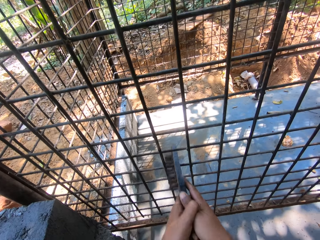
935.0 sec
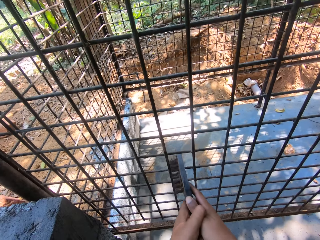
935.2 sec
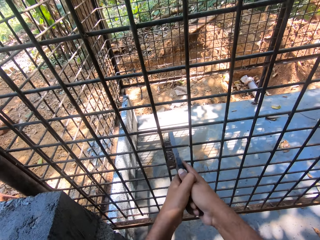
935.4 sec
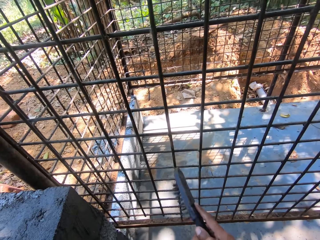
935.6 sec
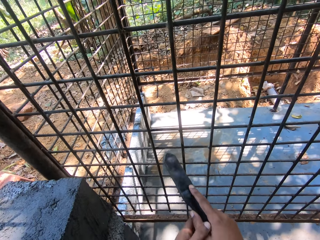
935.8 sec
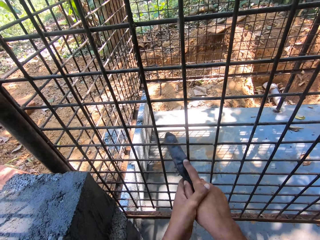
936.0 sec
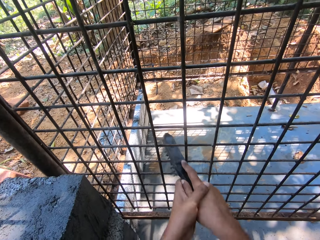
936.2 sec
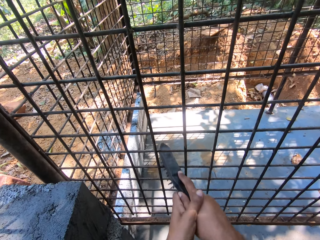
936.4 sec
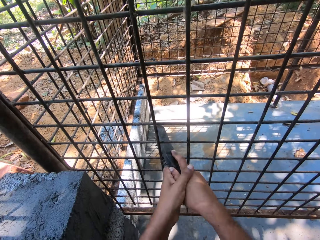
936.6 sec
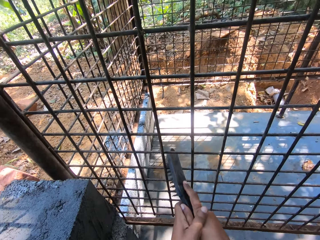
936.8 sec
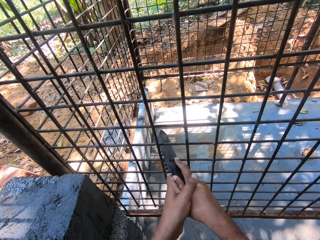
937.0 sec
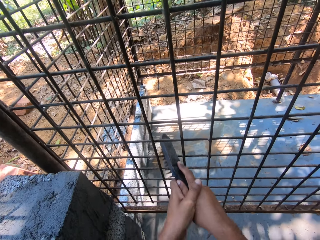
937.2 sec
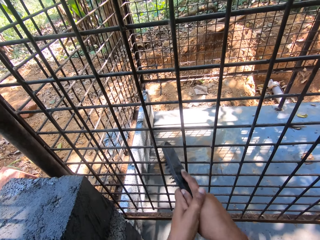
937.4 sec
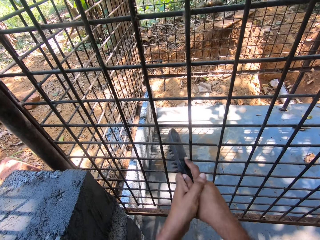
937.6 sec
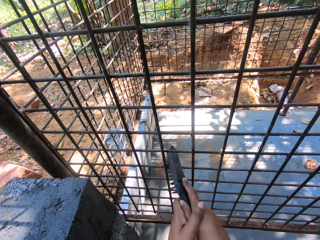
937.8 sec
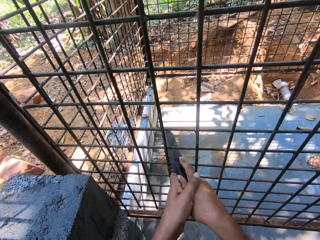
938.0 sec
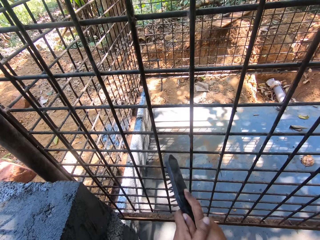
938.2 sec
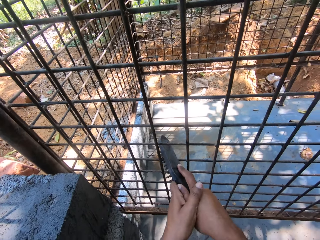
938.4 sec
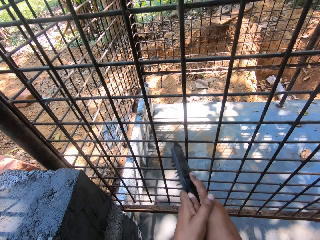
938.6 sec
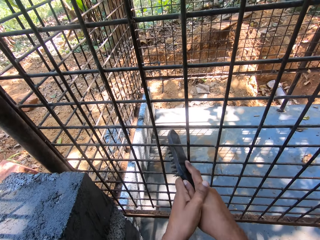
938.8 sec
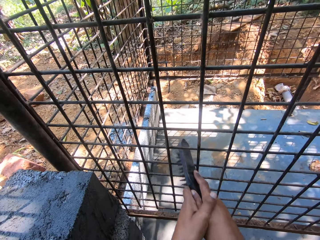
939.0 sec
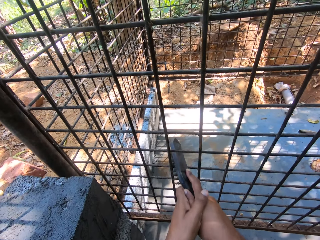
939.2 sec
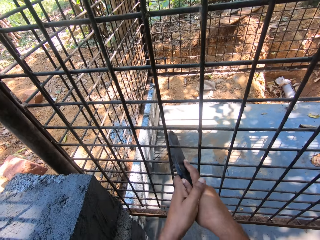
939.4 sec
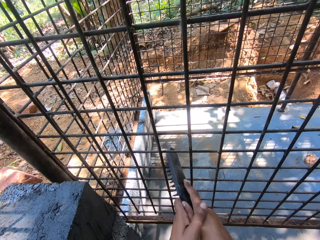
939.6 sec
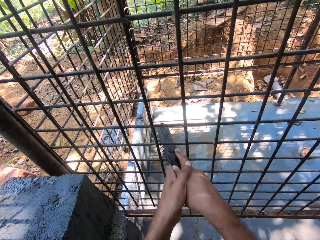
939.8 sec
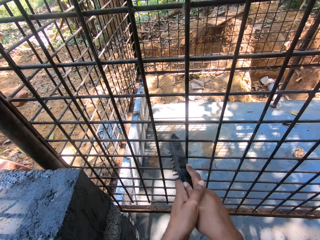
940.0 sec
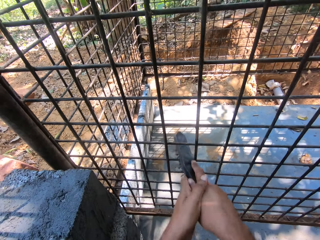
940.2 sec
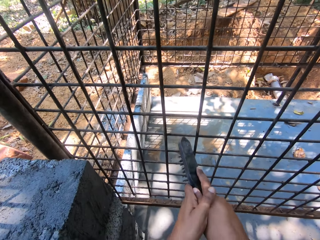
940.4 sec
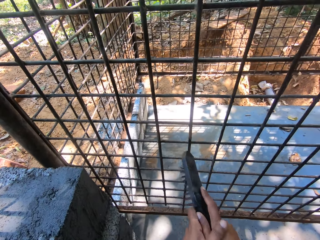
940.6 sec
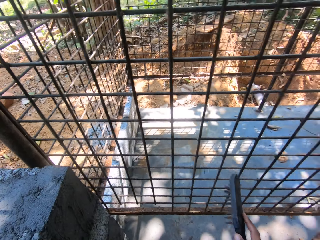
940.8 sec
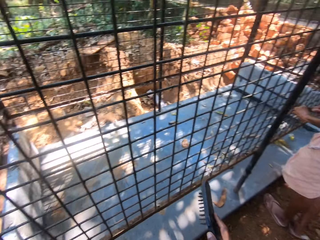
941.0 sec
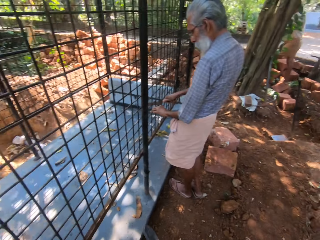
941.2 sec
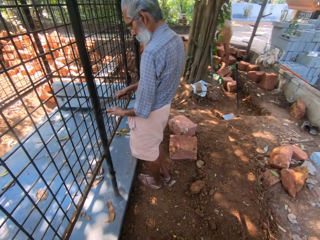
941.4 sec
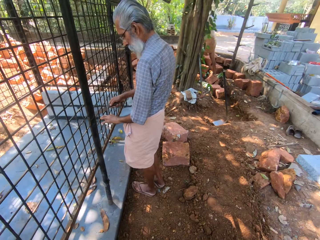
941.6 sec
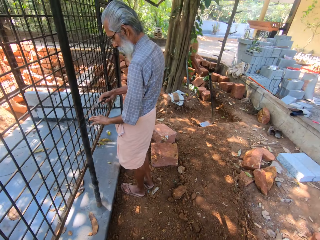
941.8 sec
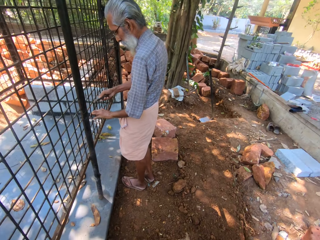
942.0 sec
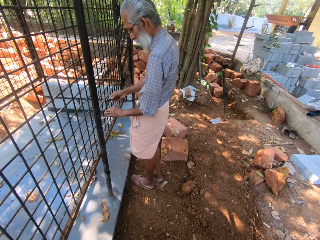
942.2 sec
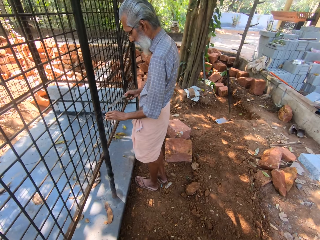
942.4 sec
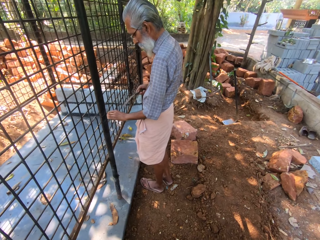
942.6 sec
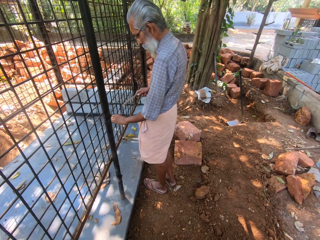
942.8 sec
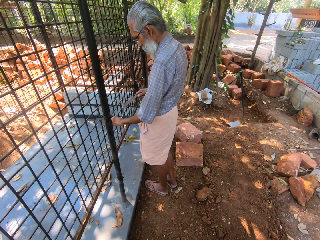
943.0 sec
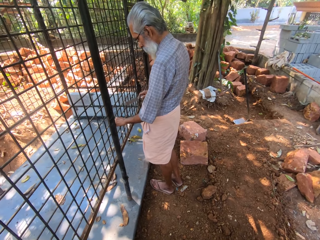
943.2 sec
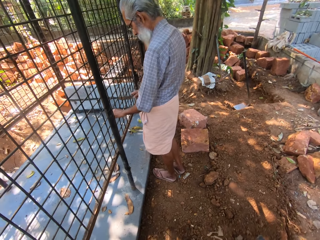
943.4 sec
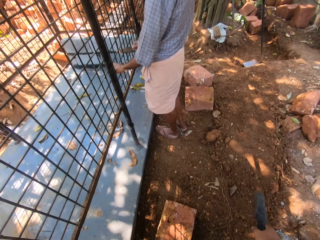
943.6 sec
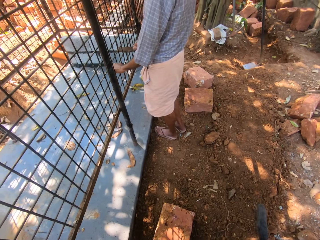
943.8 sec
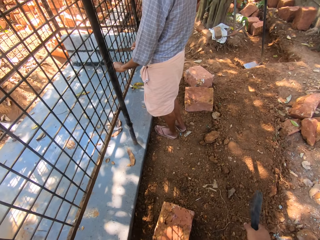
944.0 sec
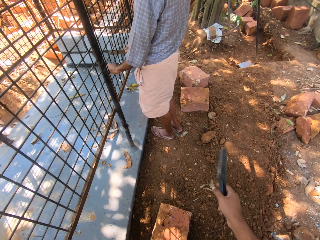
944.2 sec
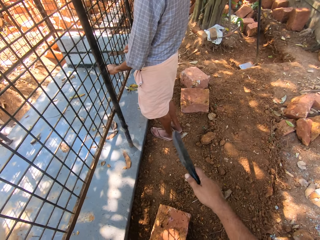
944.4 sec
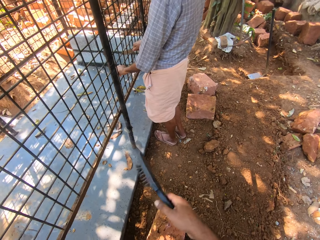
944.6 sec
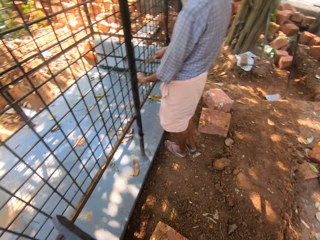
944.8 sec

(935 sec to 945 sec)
The camera wearer stares around. They move a brush.

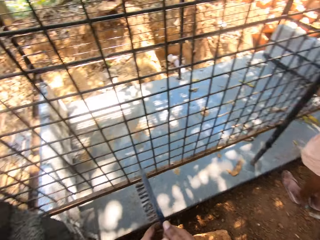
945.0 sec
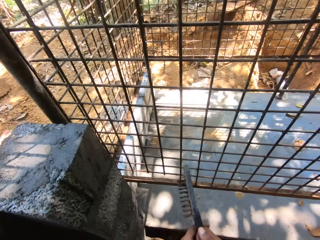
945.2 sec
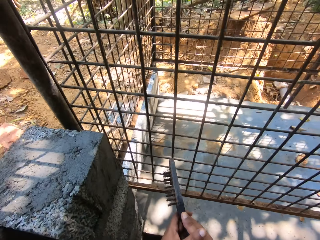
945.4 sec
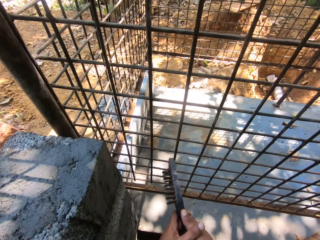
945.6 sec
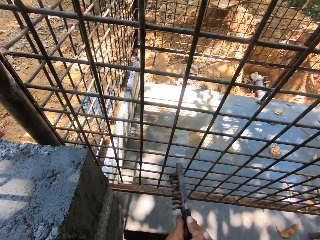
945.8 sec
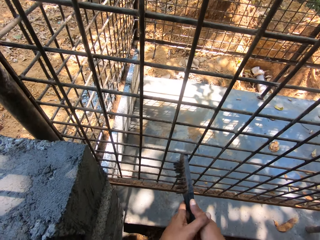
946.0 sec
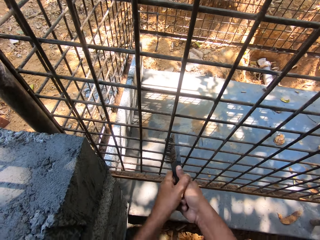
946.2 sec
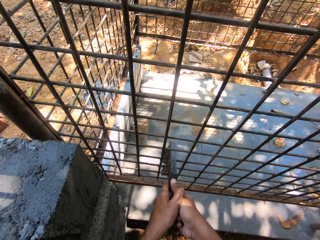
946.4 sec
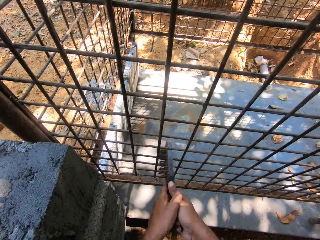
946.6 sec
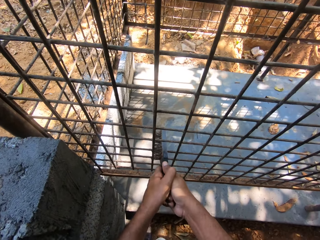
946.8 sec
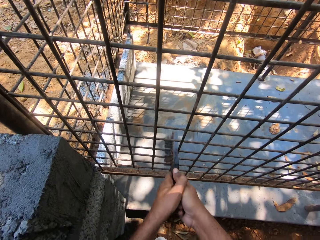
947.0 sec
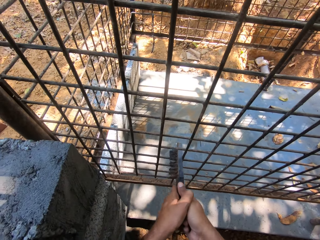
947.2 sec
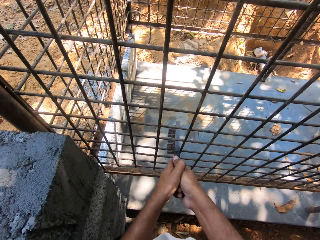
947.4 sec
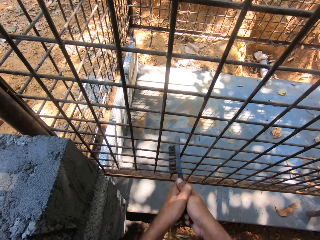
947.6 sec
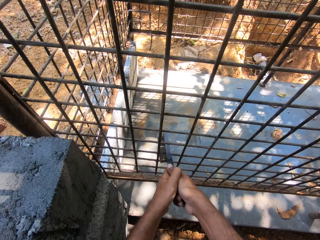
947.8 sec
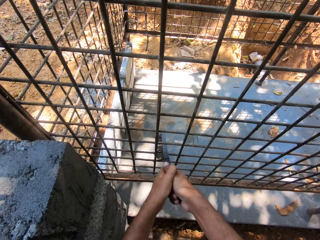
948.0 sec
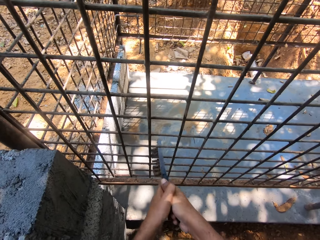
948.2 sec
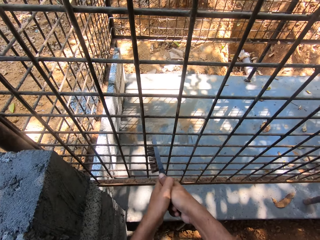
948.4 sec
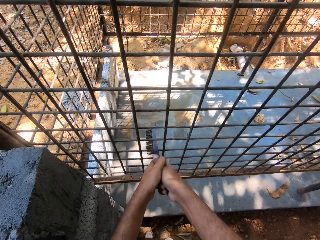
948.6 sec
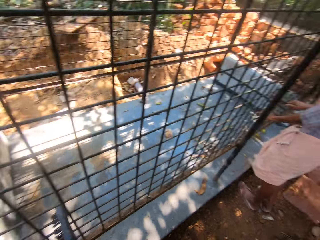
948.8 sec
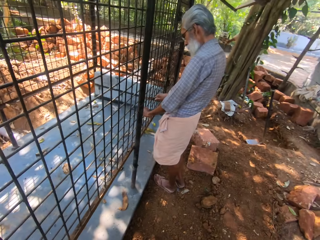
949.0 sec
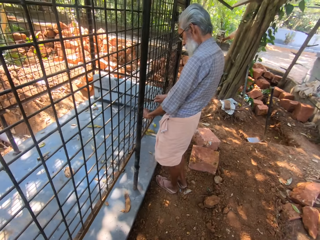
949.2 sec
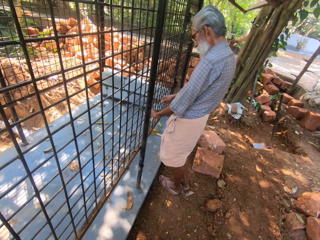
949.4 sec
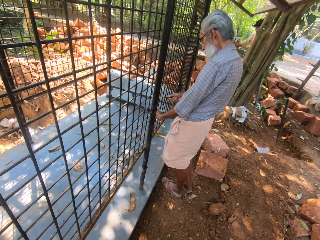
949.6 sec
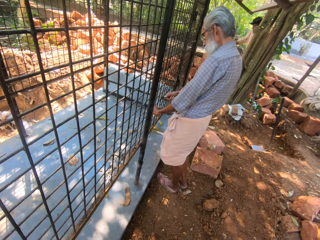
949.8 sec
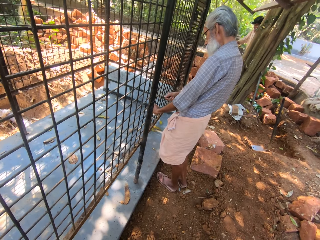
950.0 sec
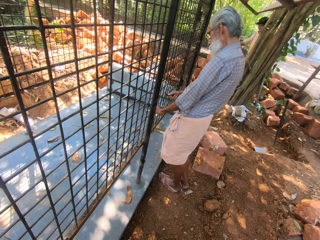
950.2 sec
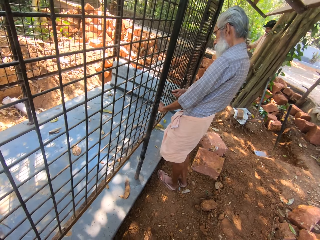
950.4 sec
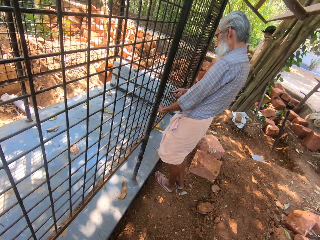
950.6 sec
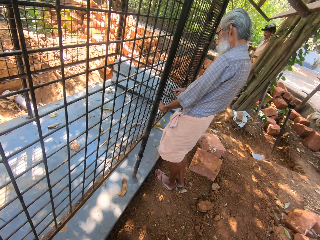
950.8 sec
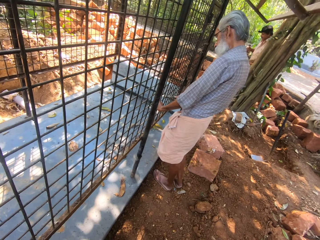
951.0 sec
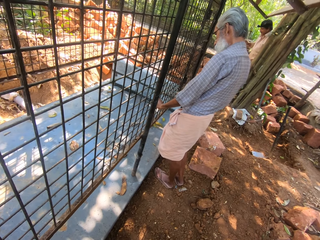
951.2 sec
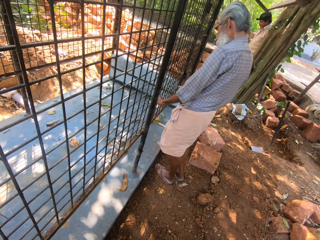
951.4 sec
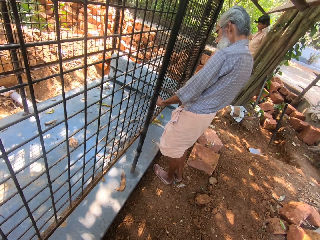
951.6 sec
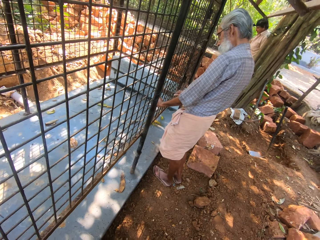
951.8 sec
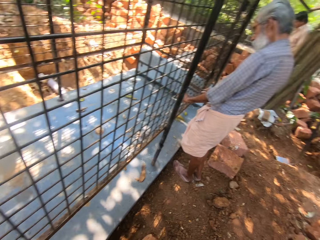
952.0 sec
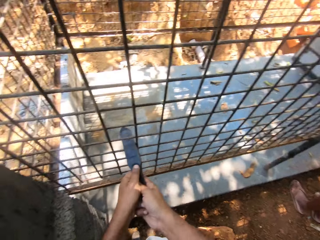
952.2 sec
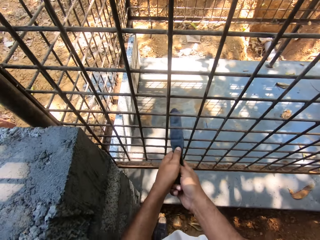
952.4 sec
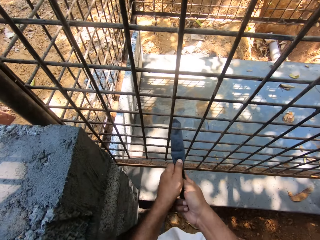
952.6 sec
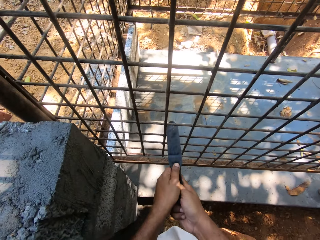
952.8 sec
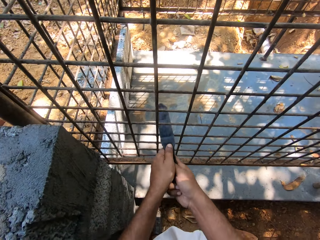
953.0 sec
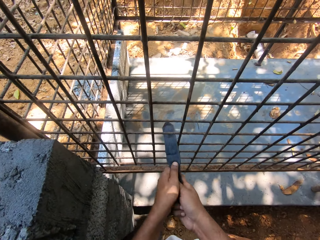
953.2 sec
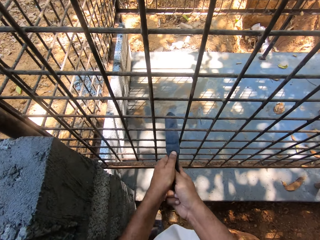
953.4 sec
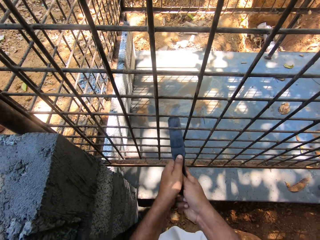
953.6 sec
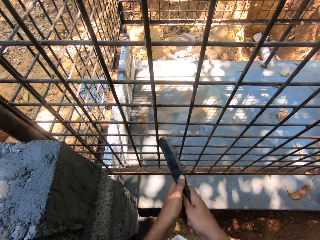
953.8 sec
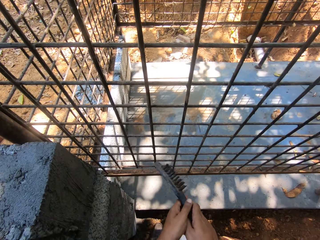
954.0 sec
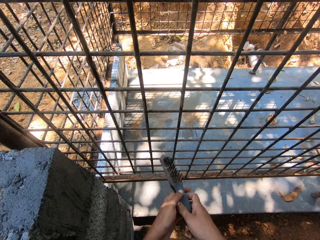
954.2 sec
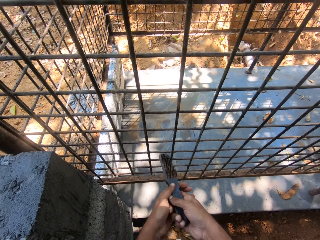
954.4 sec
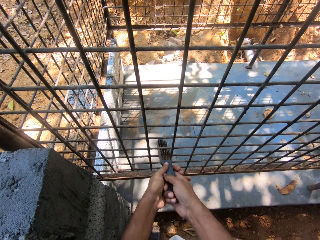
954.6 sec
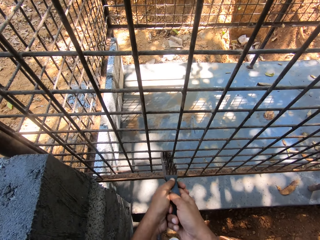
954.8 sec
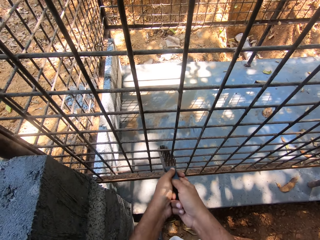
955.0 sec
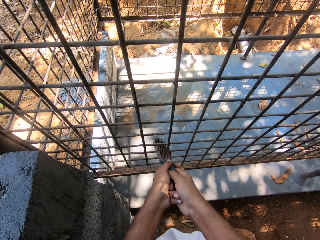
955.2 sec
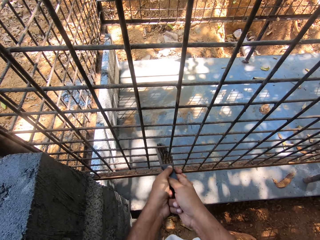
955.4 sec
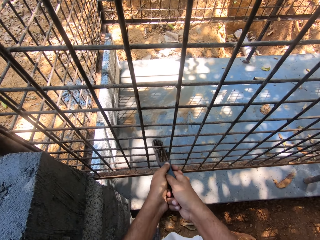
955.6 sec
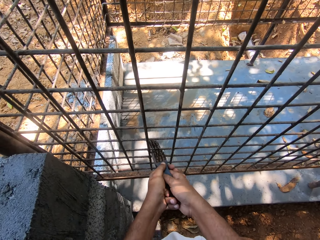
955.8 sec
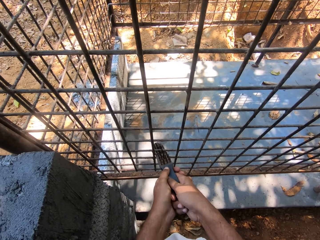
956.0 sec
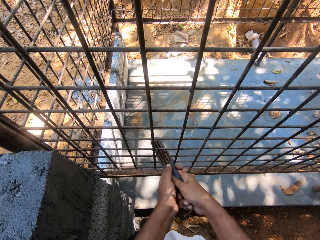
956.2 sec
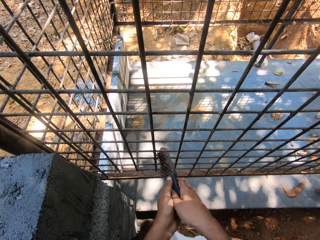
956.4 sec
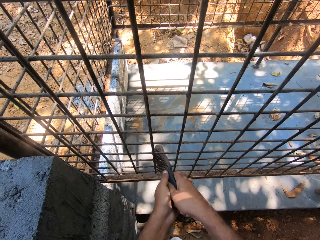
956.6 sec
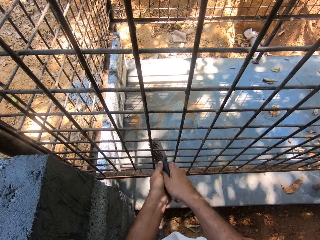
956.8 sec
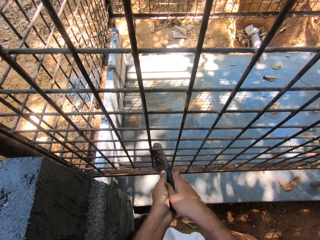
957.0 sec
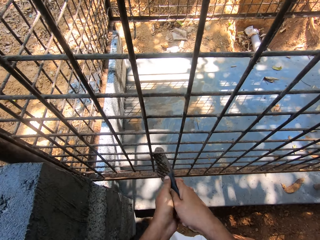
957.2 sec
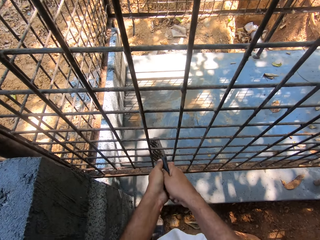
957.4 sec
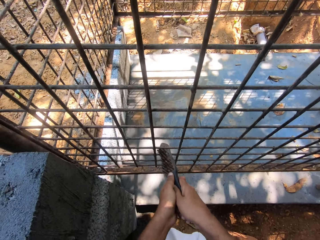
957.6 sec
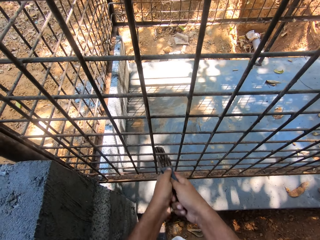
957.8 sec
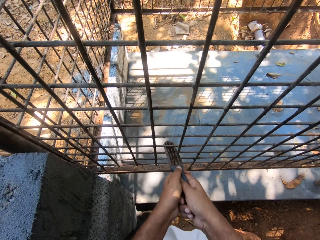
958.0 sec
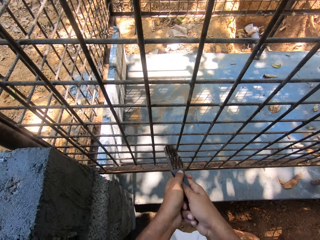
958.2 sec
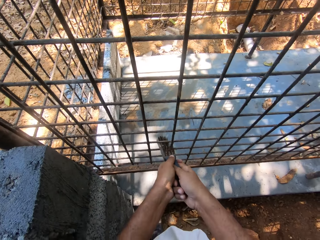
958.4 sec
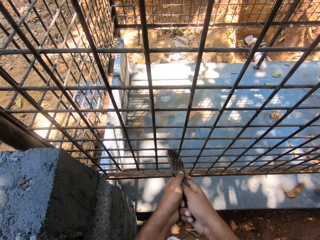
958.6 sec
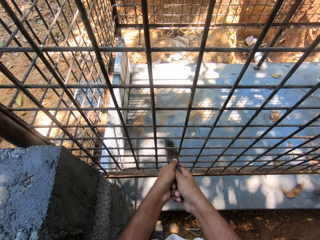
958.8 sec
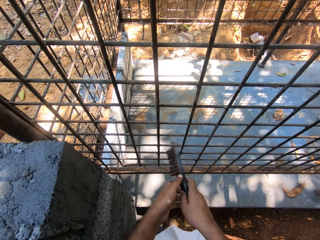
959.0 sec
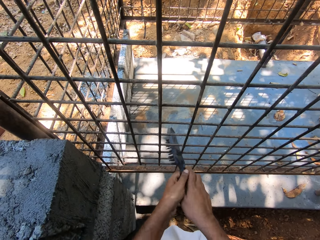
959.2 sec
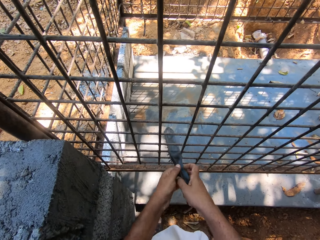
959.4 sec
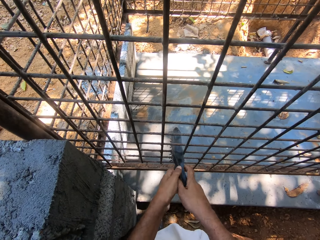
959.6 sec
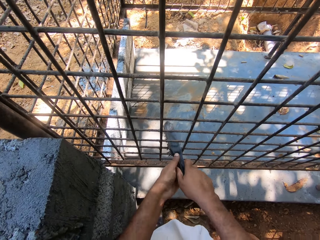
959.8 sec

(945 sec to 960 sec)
The camera wearer brushes the metal. They polish a cage with a brush. They interact with a man. They brush the metal.
